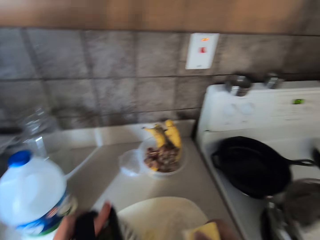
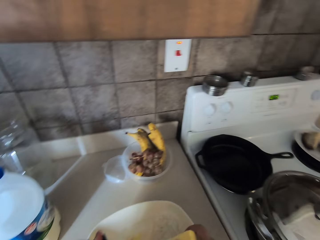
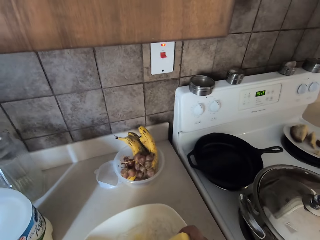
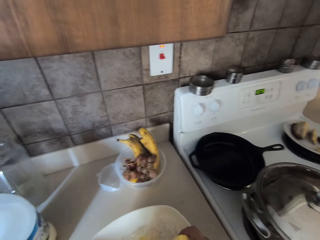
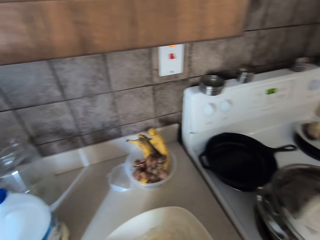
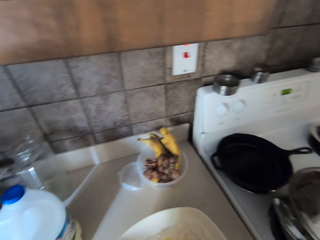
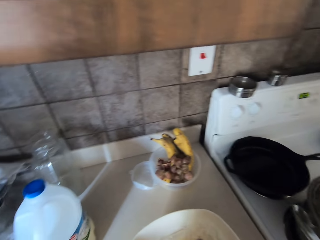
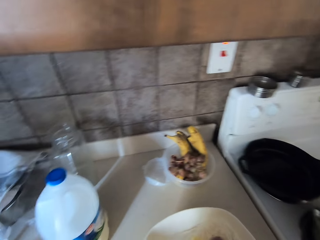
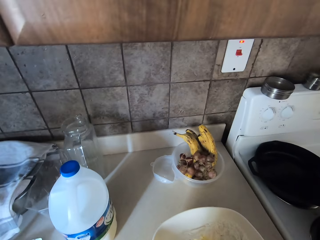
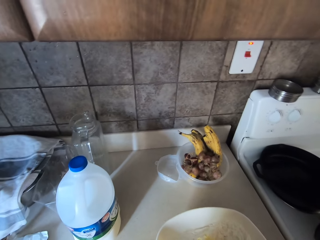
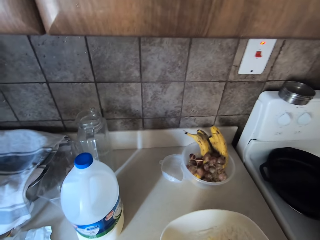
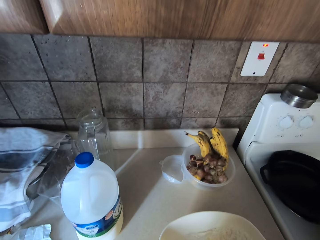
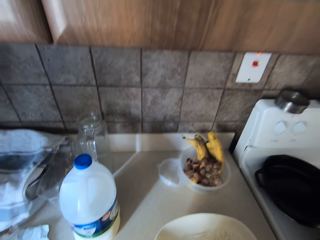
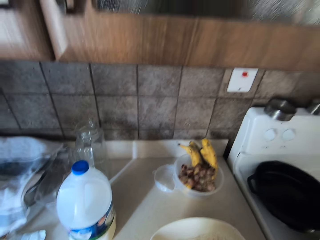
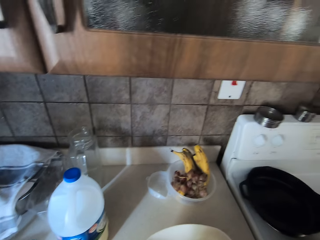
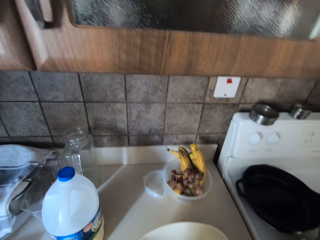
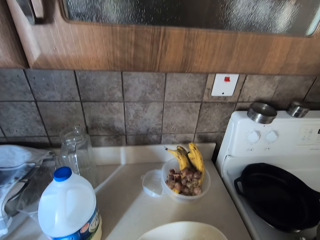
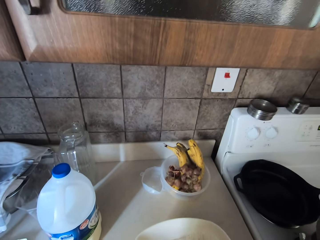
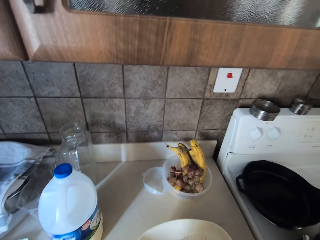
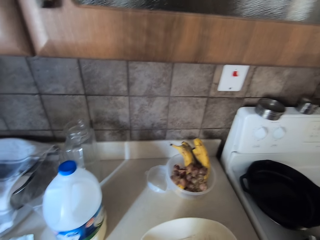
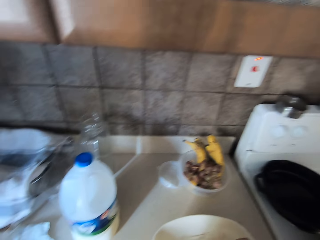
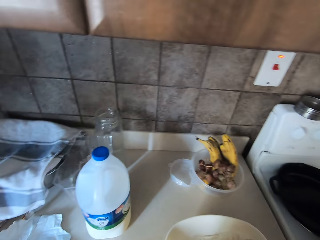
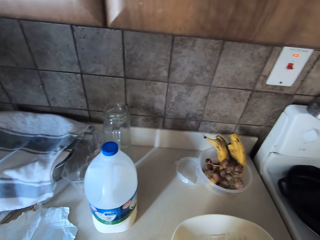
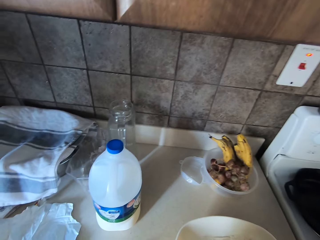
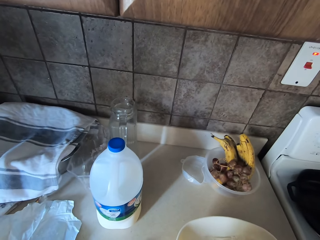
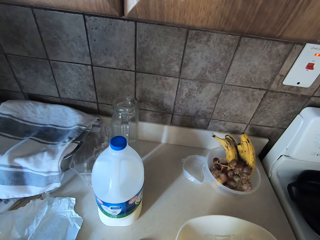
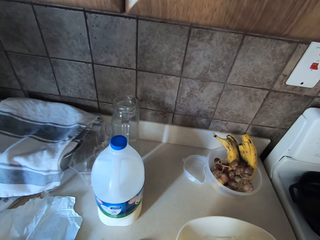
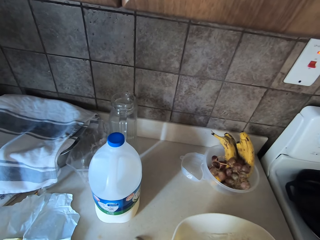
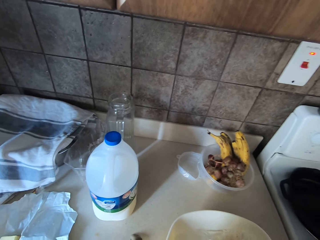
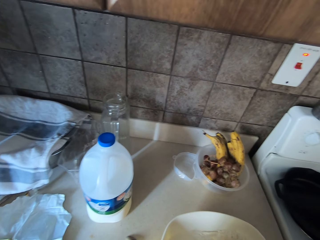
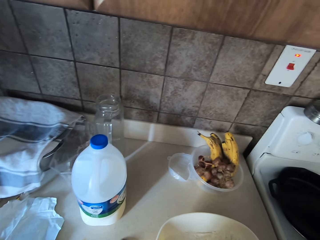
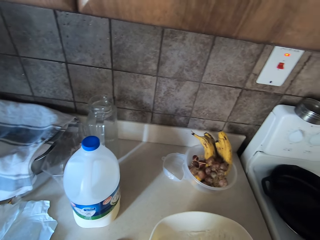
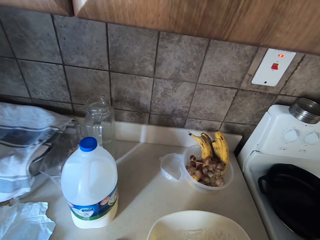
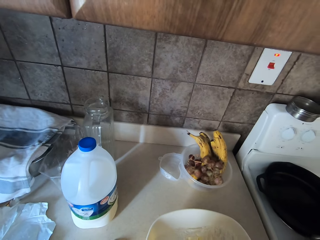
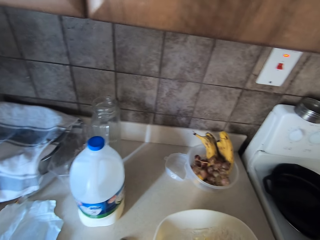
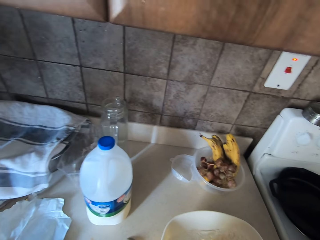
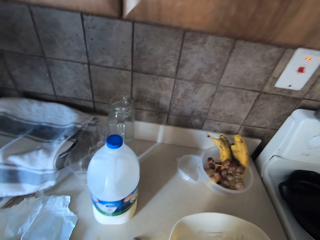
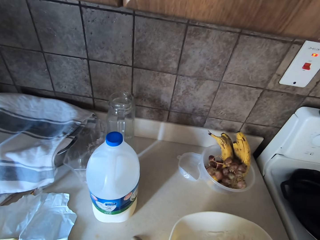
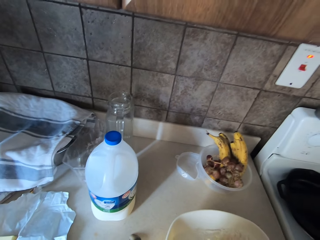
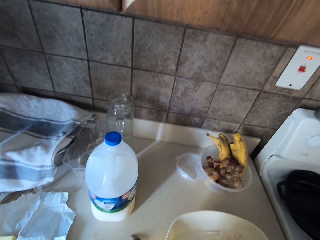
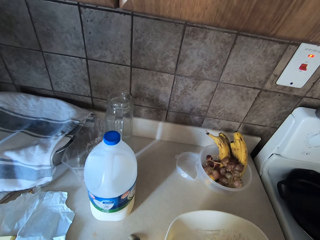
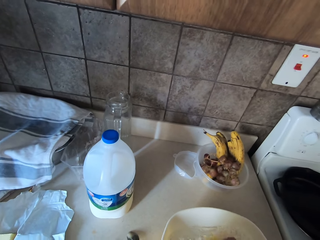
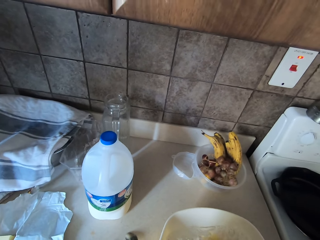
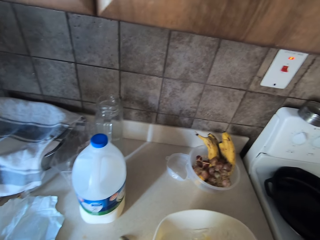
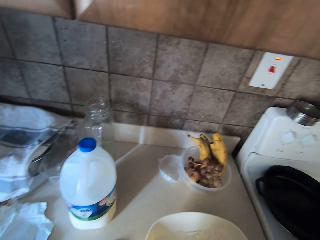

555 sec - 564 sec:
The camera wearer lifts a hand. They look around. They grate butter.

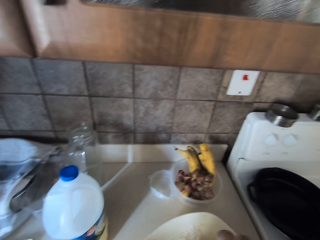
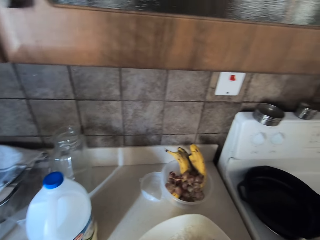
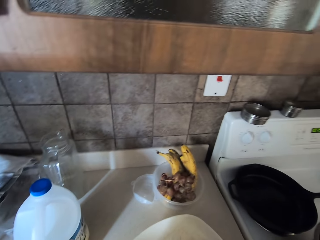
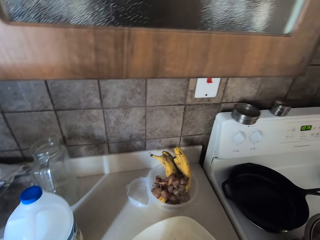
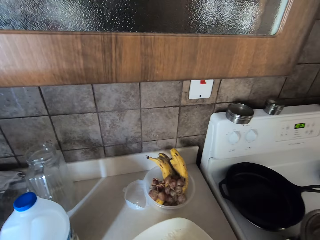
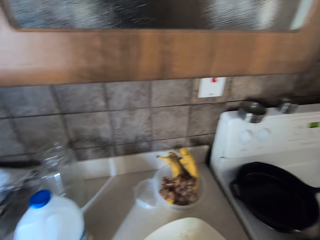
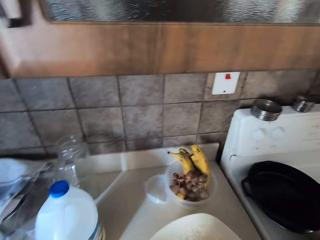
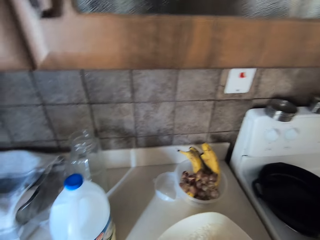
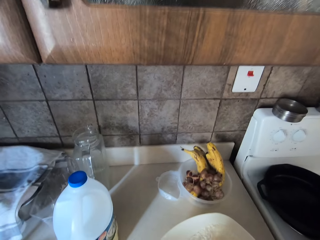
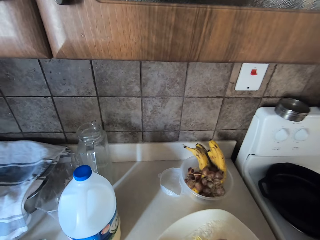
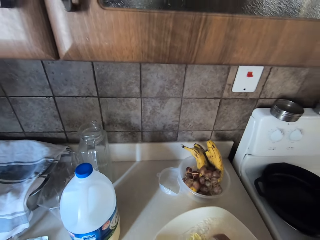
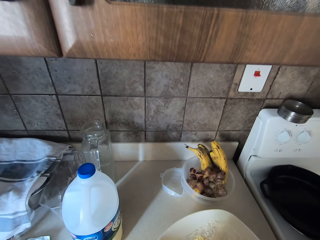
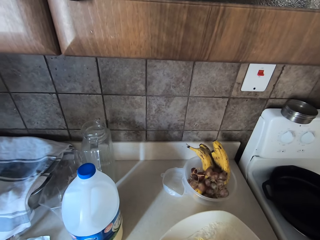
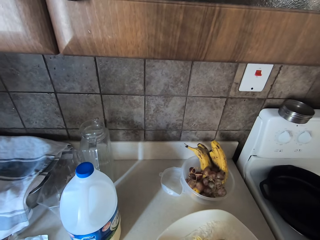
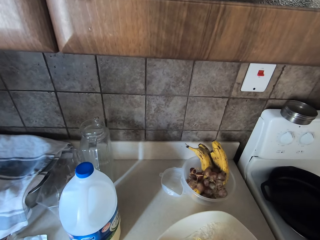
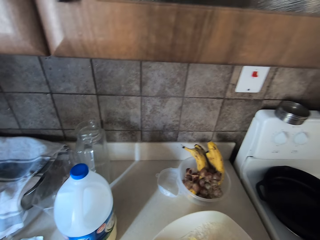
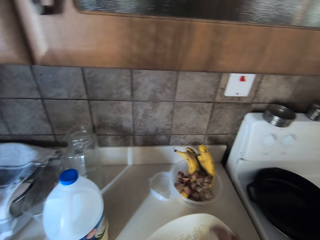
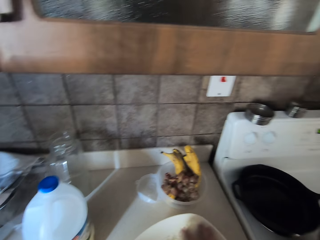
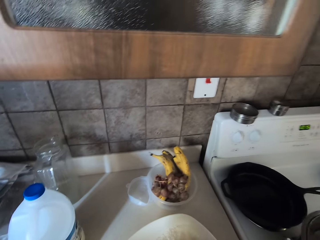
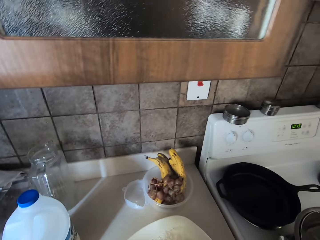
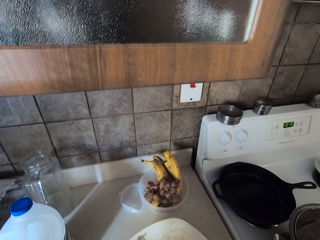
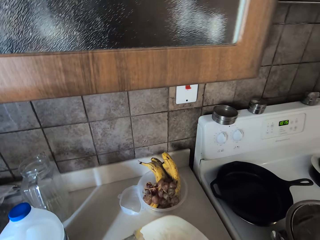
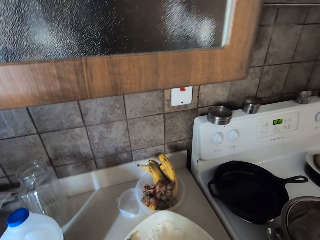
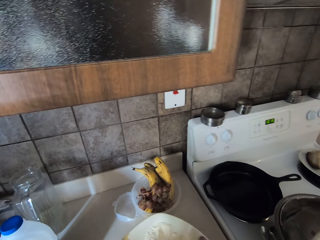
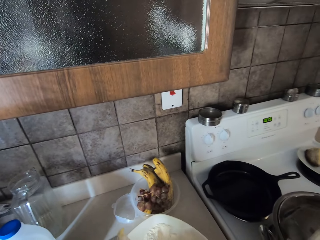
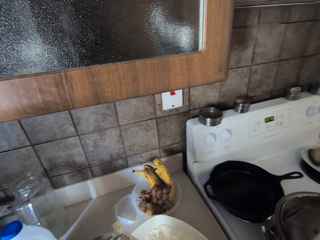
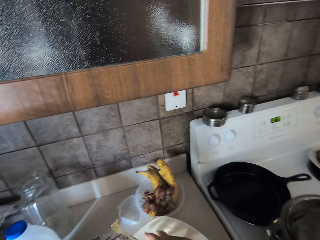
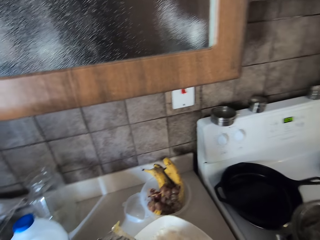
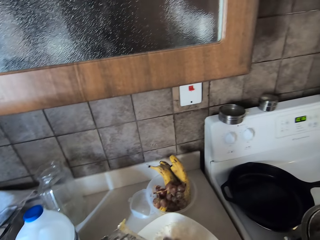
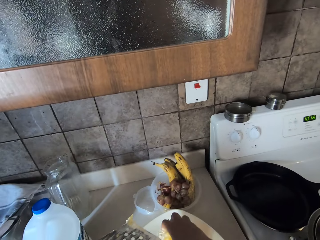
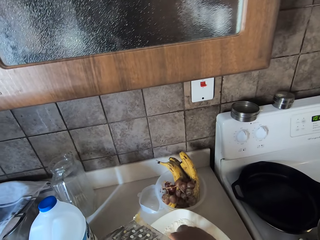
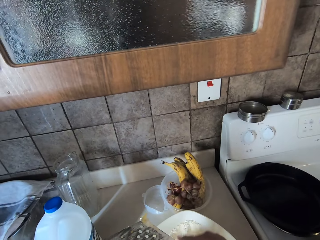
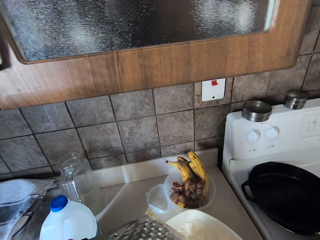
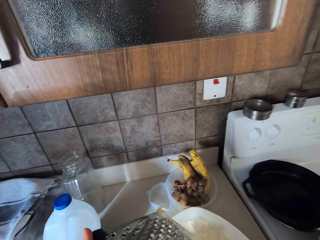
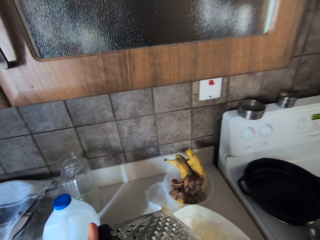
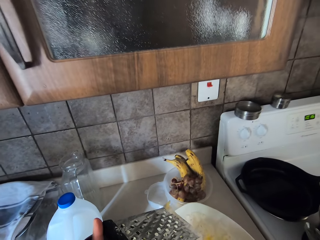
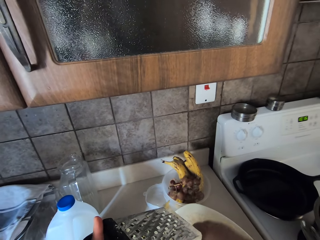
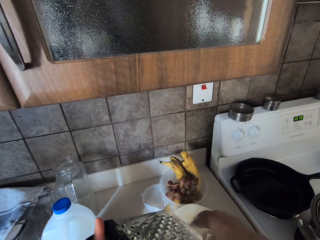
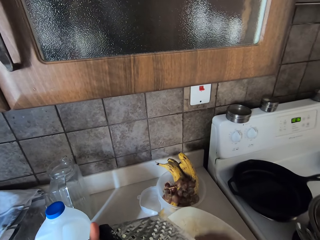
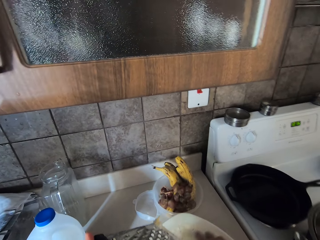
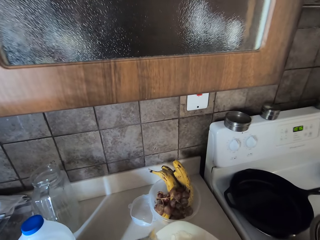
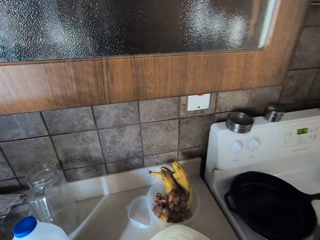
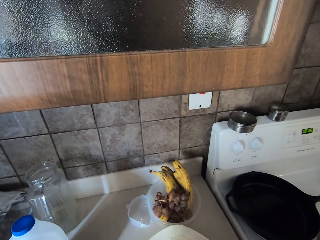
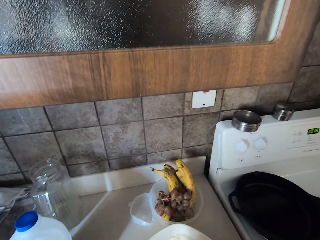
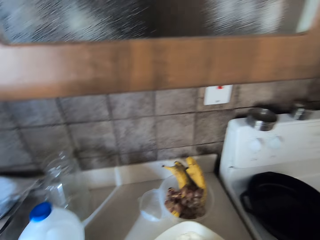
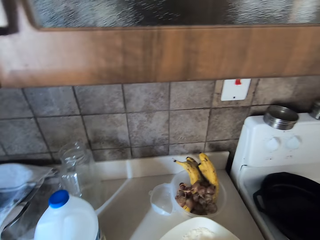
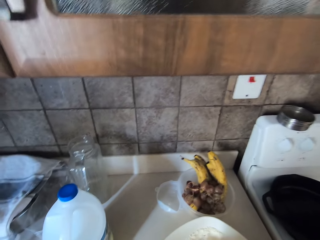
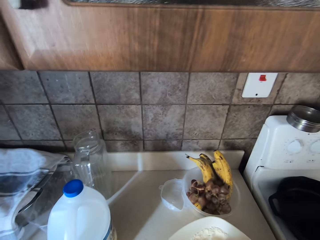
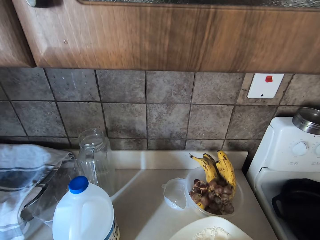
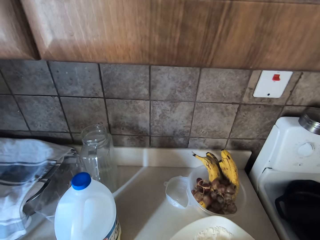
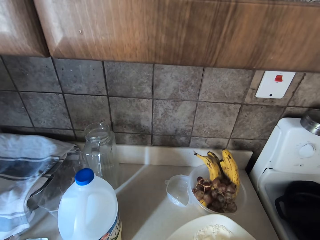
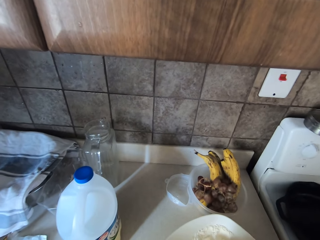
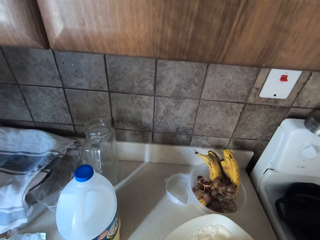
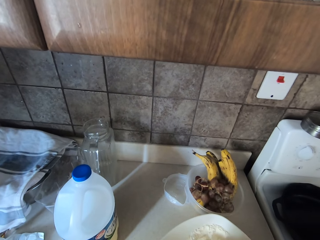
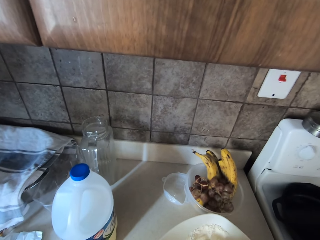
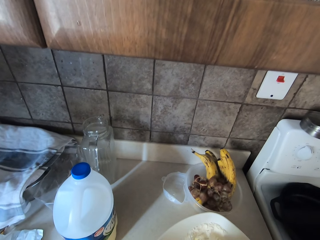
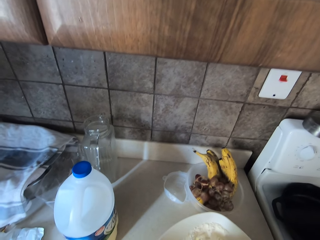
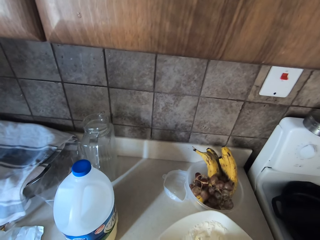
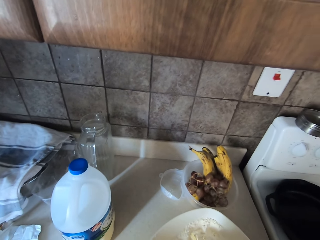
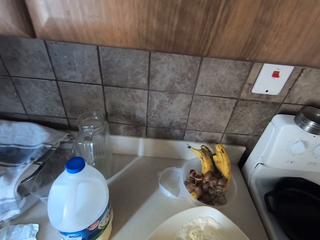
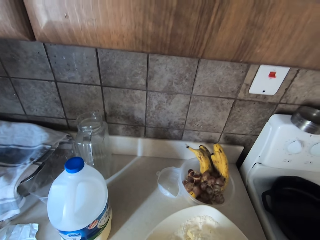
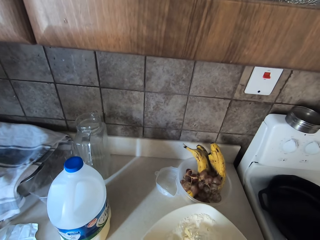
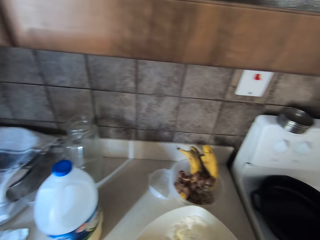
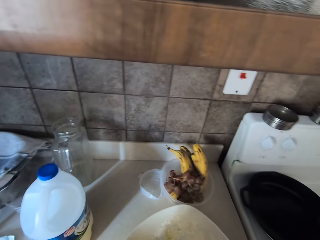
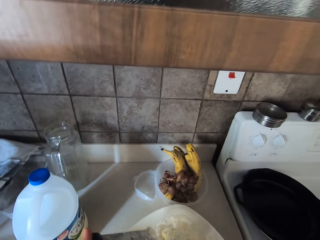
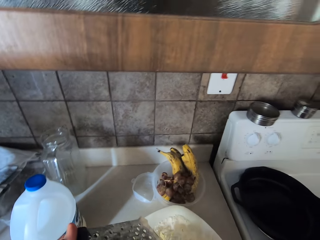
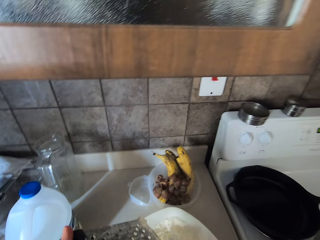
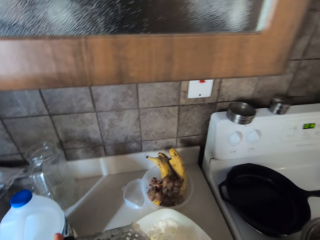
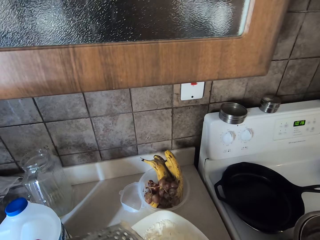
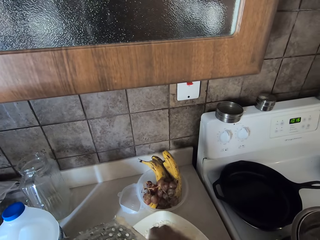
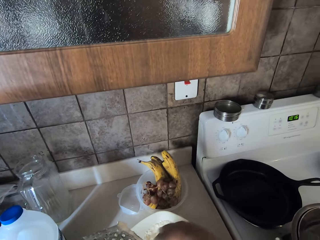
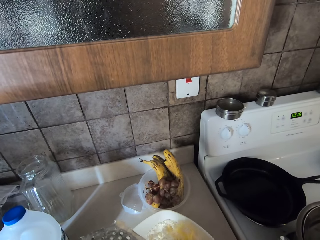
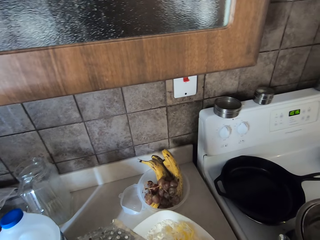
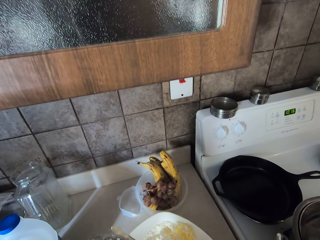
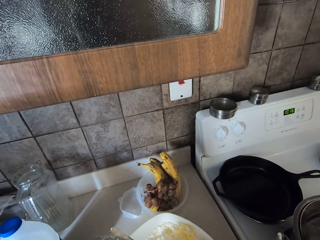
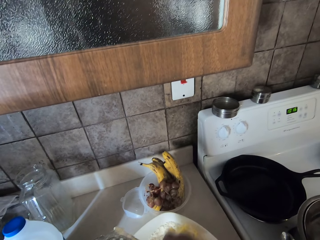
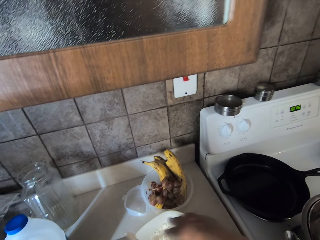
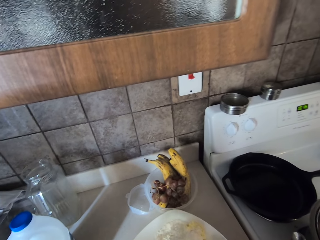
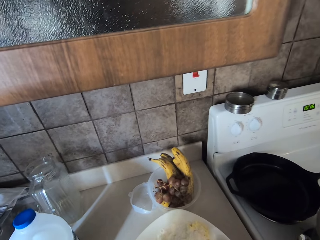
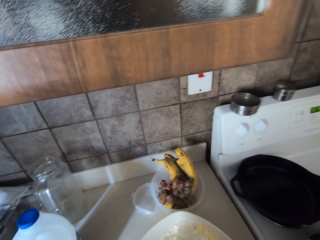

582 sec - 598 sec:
The camera wearer mixes ingredients with a hand. They hold a grater. They mix the ingredients with a hand.
